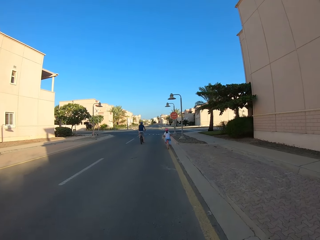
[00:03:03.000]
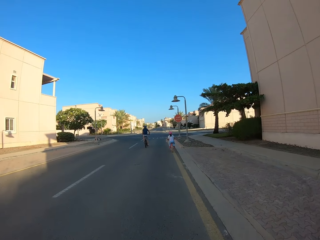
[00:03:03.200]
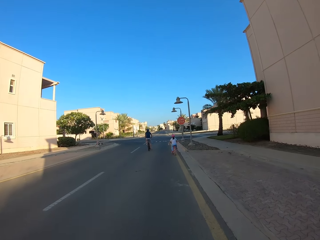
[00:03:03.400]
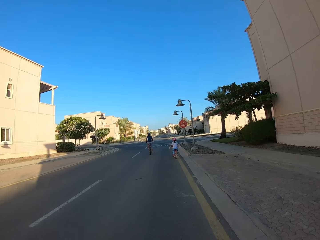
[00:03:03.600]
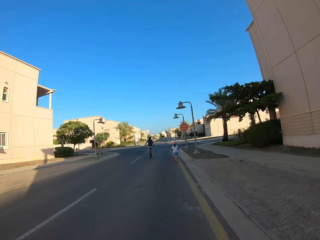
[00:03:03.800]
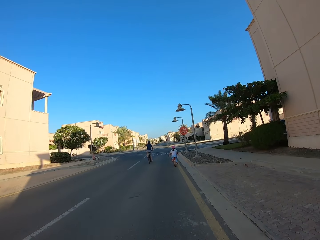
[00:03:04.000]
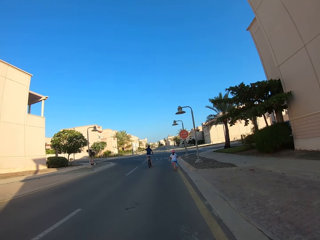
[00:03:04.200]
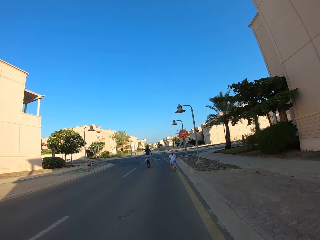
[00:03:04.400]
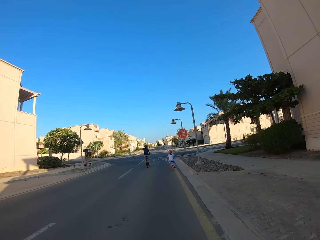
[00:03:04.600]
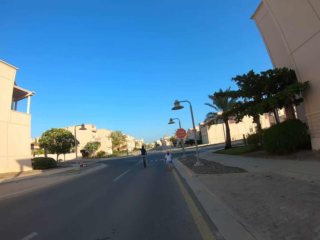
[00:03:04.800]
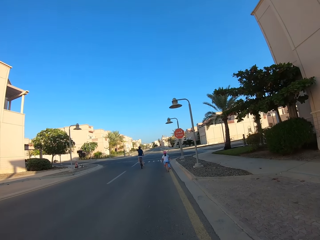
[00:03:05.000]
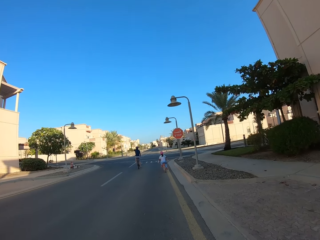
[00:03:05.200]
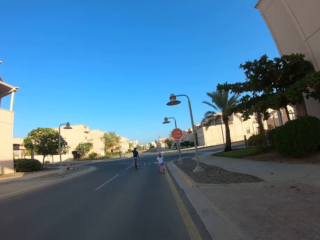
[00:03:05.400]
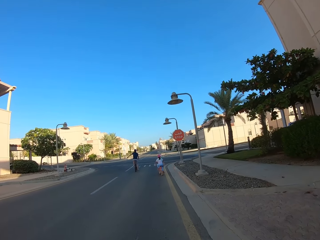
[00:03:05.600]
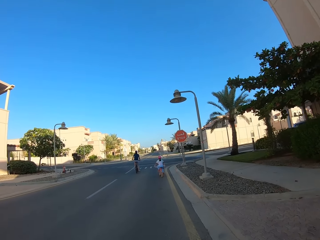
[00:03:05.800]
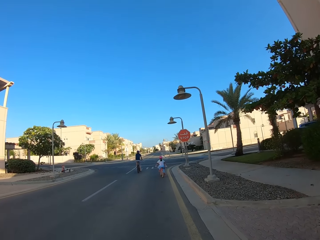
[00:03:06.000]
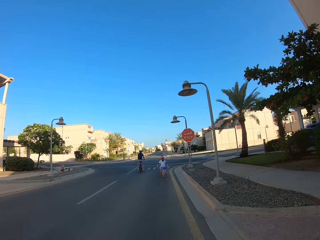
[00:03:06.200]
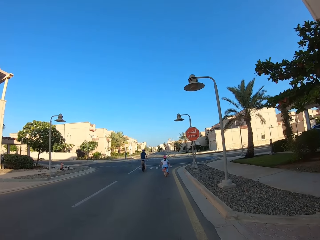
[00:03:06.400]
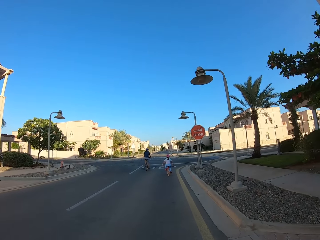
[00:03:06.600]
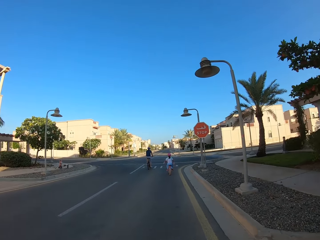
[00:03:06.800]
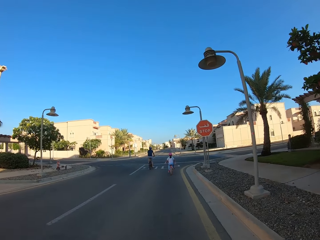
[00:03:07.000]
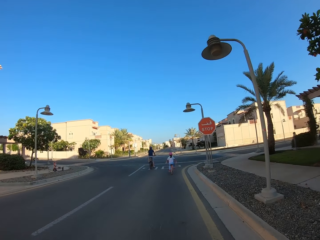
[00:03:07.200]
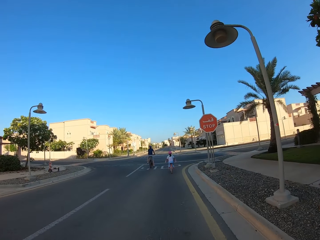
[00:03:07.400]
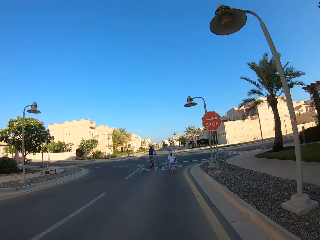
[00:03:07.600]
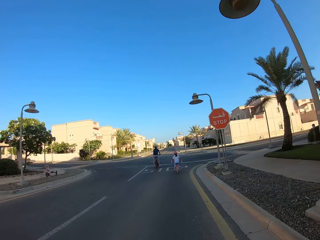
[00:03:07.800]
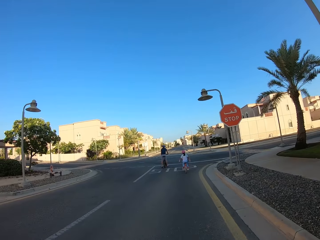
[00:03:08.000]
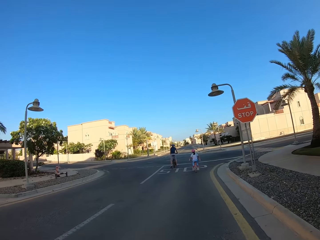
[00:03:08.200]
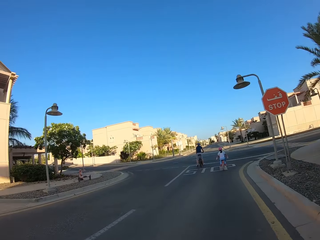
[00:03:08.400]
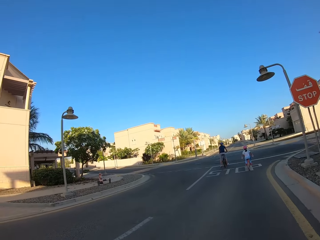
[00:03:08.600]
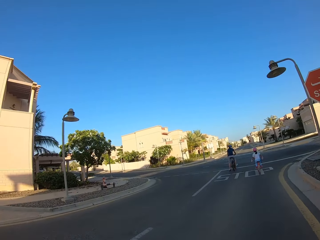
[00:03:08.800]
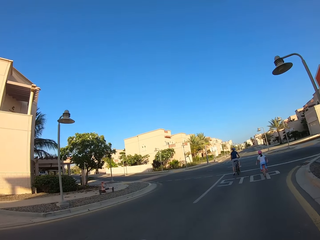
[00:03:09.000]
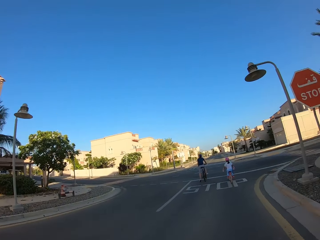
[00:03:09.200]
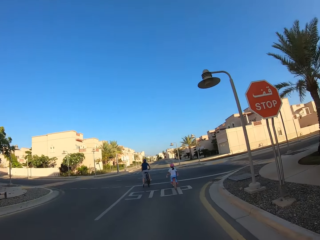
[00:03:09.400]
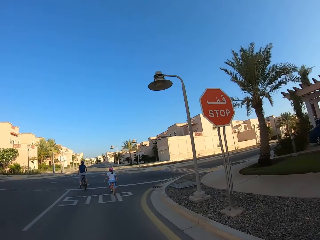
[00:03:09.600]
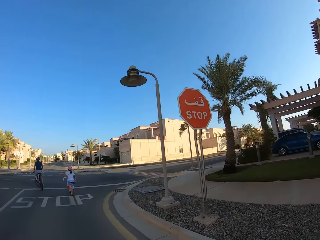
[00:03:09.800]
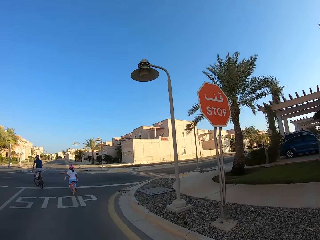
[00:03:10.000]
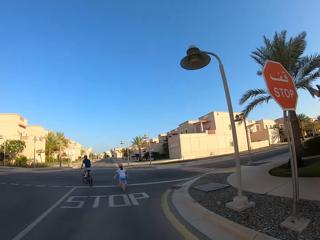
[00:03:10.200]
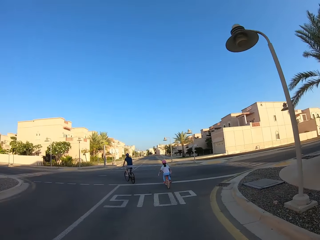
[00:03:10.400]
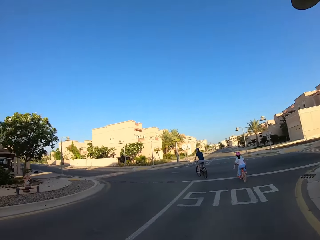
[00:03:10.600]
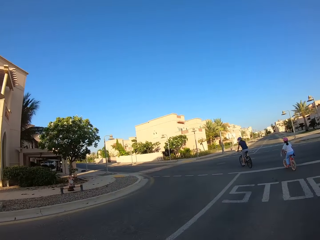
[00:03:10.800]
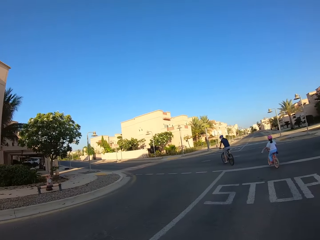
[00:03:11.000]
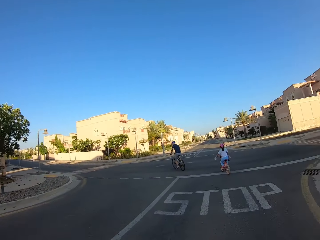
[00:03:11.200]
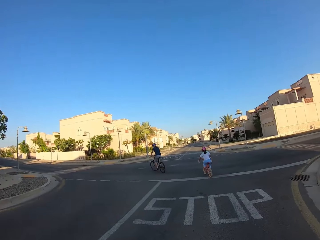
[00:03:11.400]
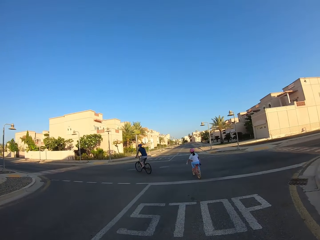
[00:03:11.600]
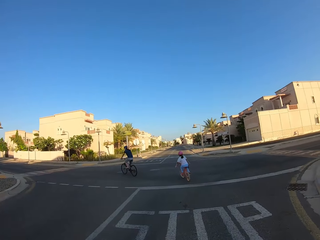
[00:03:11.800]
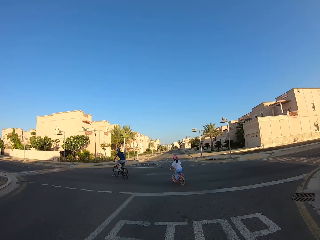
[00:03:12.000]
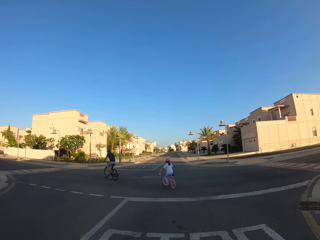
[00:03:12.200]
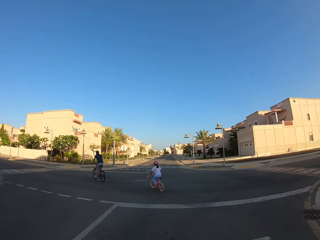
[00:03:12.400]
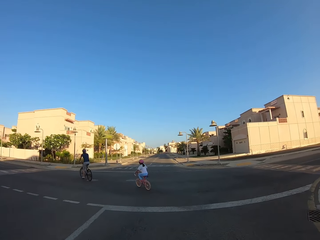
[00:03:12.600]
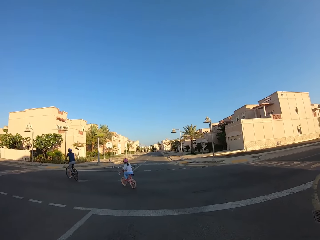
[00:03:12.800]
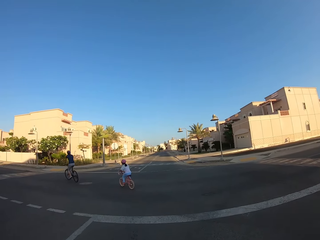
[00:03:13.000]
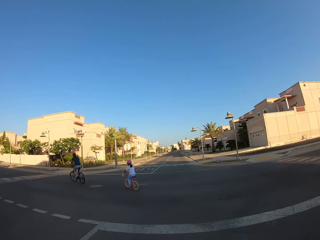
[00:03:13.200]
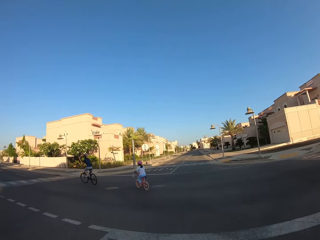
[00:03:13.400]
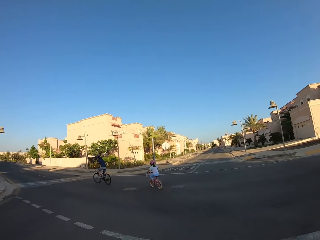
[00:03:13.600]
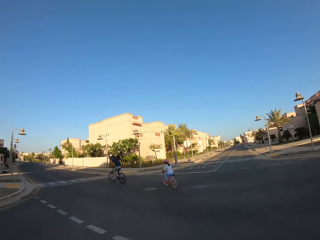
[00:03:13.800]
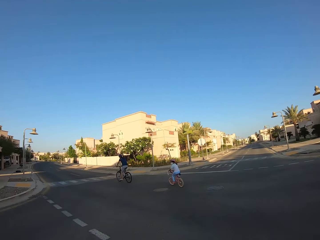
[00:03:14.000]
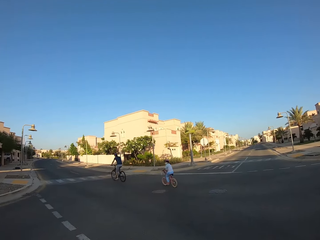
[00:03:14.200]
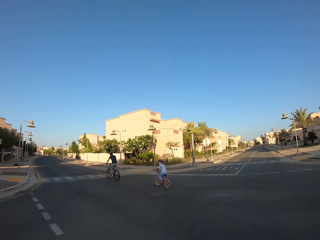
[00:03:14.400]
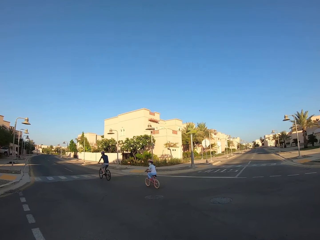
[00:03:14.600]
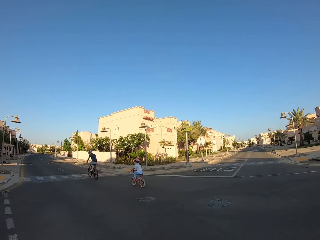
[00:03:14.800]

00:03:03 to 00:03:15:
A man stretches his left hand and puts his hand on the bike. The camera wearer looks at the left and right sides of the road.

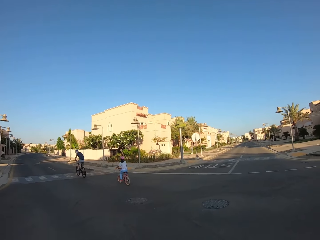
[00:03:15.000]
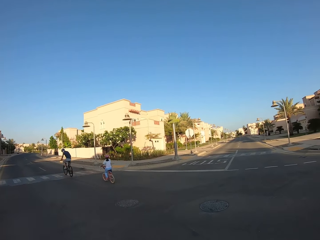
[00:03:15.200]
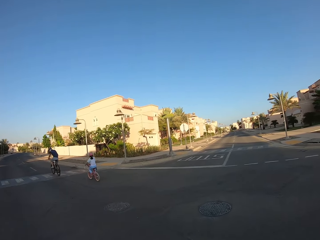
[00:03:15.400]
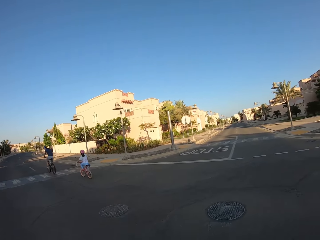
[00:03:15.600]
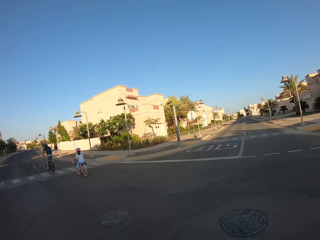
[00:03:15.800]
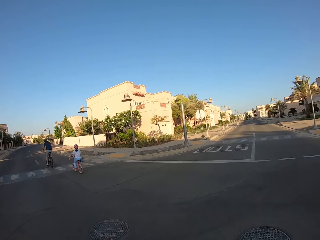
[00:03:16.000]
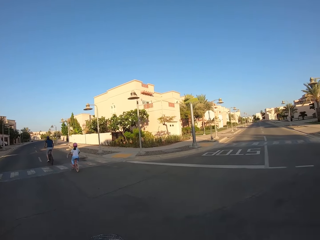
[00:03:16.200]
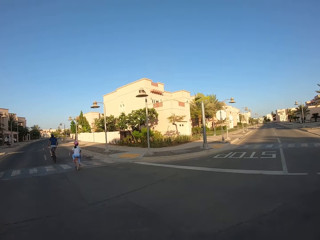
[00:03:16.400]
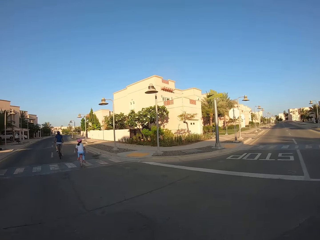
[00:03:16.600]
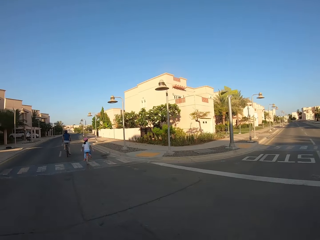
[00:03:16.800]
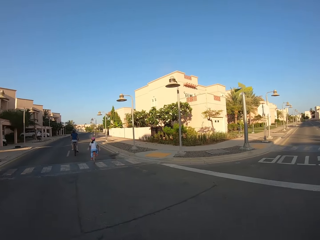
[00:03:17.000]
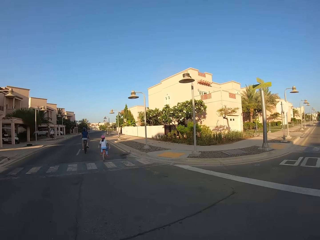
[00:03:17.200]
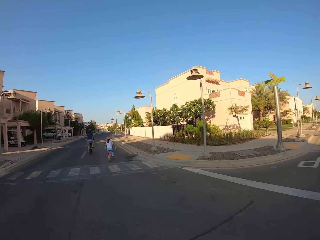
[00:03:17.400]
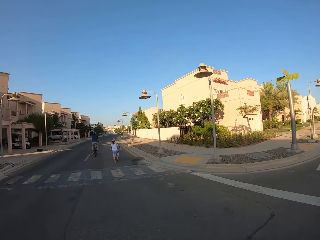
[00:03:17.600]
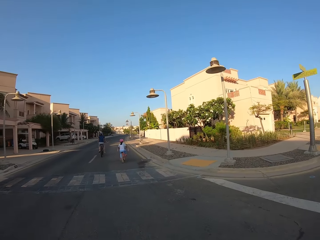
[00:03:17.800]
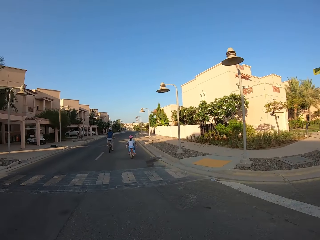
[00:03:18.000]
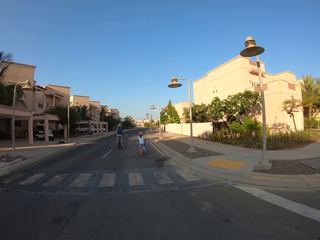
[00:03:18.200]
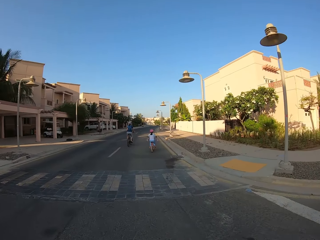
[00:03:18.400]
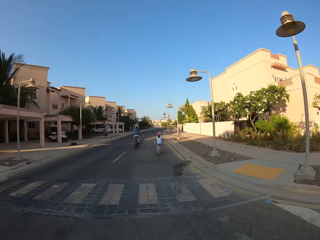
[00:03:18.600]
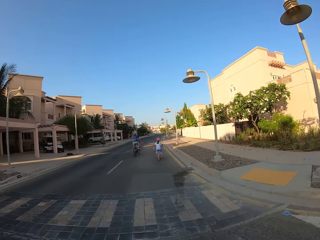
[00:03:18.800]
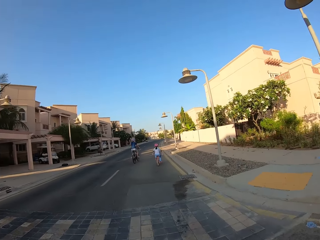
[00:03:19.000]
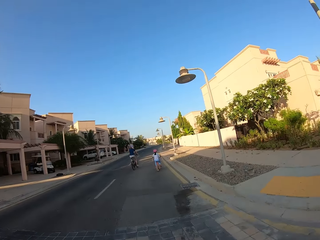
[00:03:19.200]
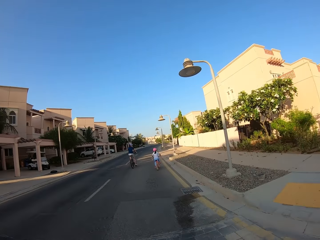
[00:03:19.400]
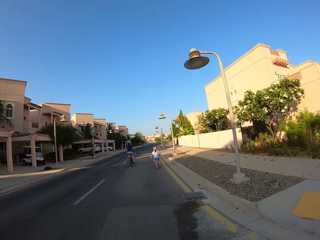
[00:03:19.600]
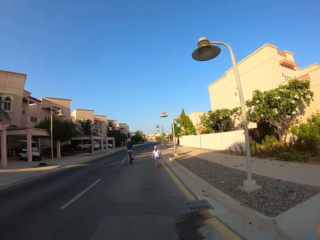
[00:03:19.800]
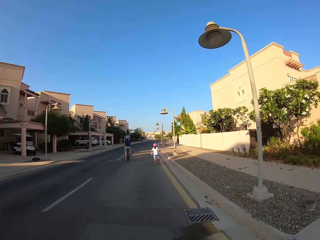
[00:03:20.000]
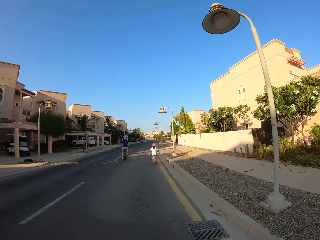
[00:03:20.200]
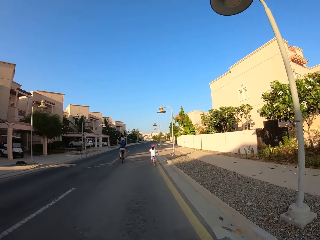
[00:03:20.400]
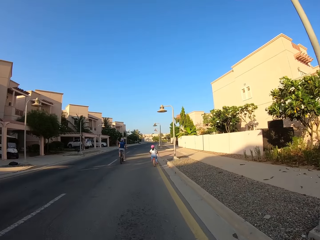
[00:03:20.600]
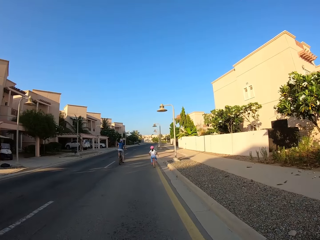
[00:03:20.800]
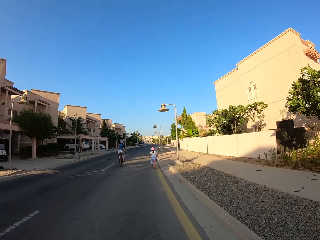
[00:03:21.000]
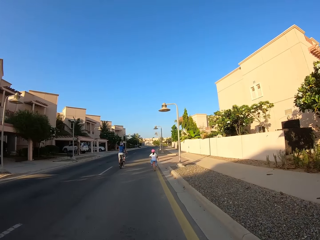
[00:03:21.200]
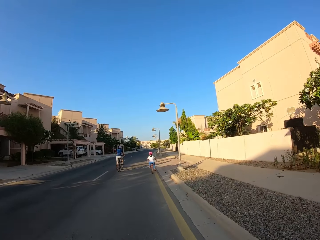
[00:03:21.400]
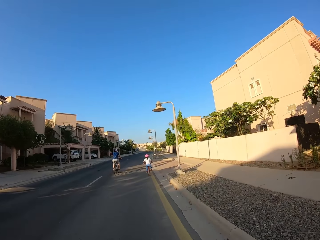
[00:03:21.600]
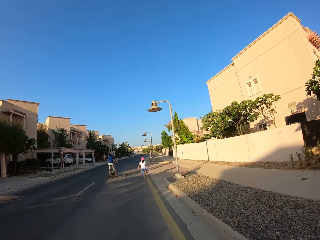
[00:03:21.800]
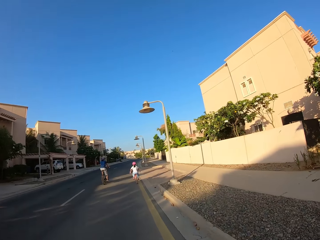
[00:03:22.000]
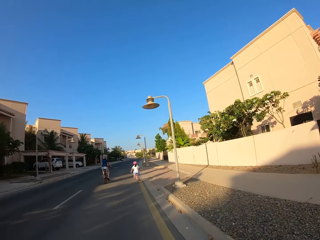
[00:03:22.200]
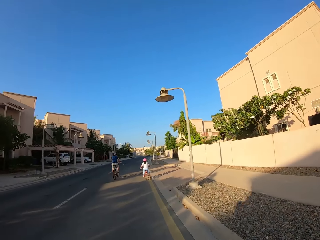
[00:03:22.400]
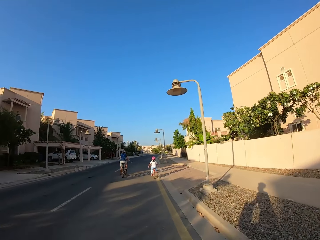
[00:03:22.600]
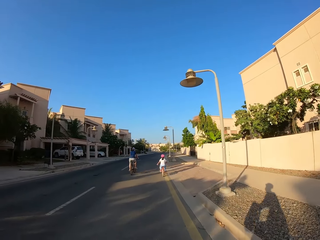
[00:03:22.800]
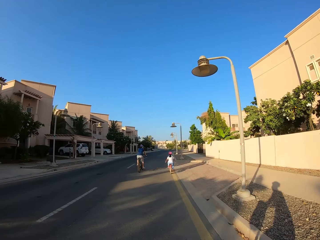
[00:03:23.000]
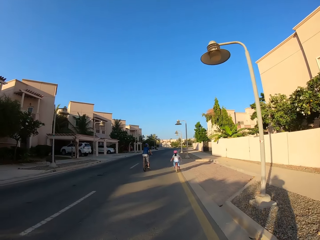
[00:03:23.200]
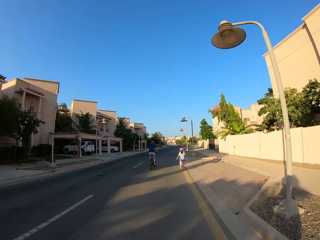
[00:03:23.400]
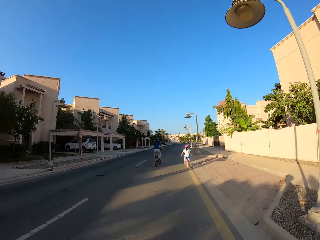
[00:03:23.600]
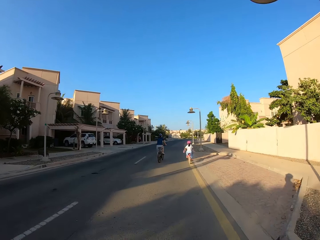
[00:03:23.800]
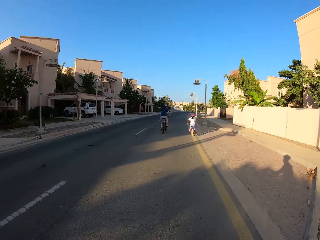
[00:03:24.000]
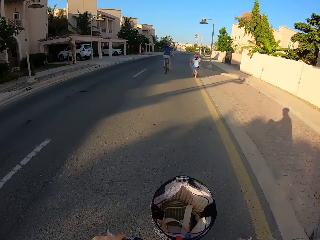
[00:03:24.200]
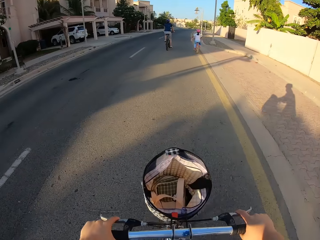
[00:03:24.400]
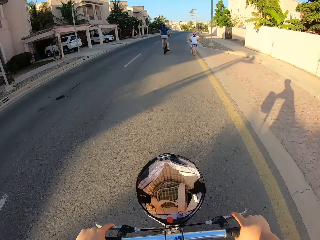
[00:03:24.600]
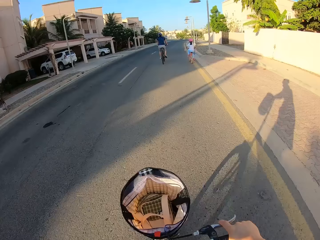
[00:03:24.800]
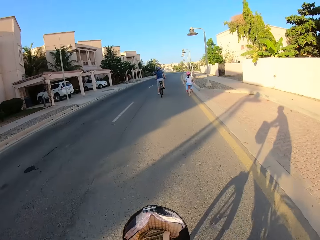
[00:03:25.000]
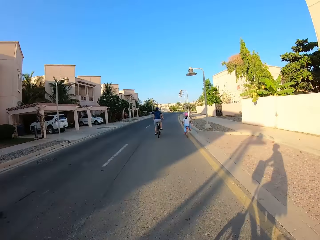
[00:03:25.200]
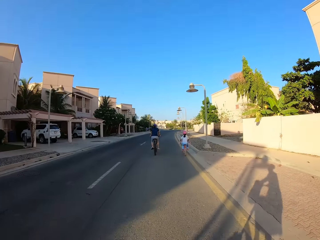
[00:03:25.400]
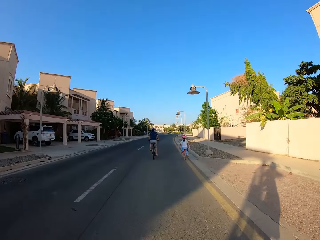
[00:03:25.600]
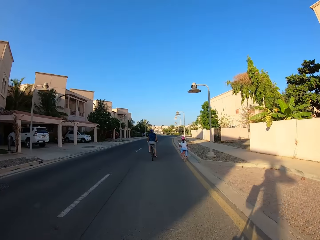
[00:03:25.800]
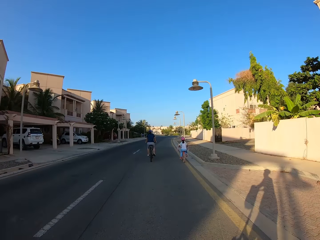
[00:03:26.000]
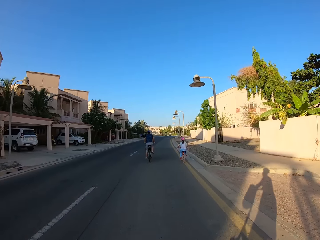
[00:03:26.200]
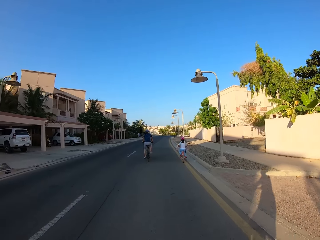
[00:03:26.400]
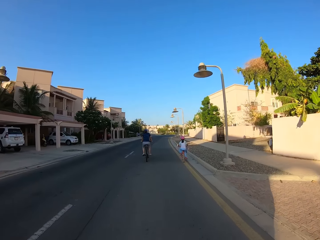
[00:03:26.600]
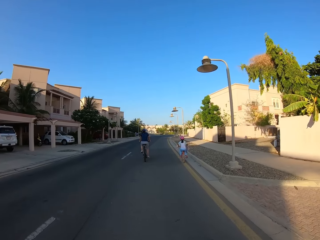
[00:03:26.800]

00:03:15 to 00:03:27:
The camera wearer, a man and a woman ride on the road.
